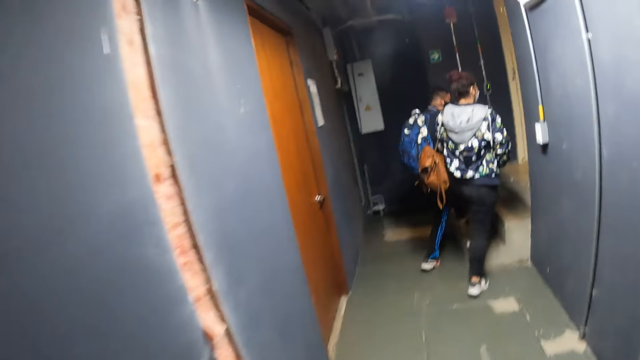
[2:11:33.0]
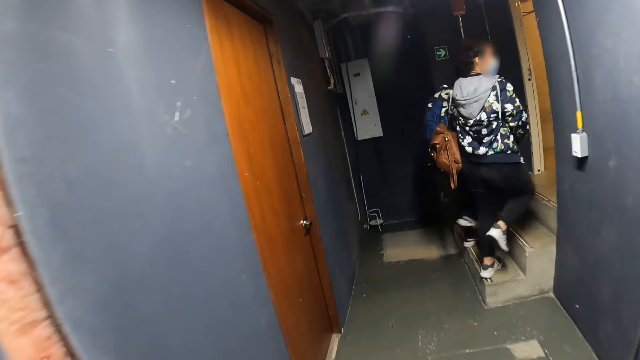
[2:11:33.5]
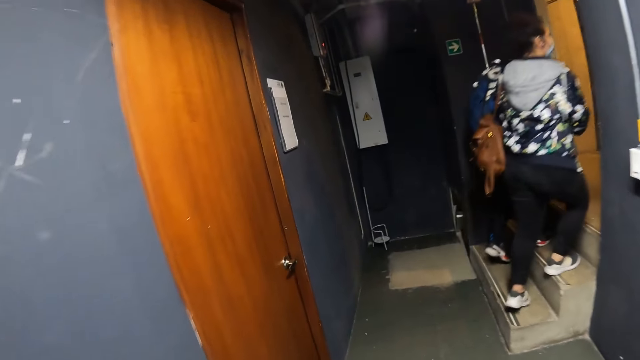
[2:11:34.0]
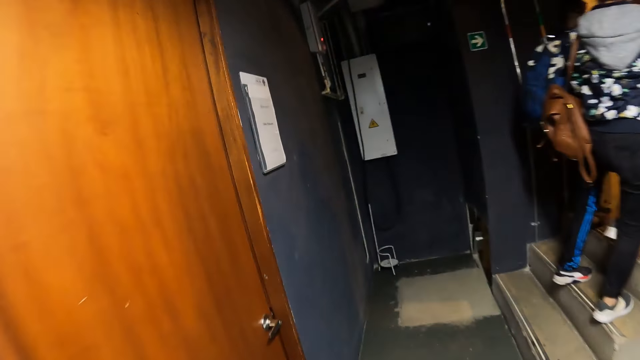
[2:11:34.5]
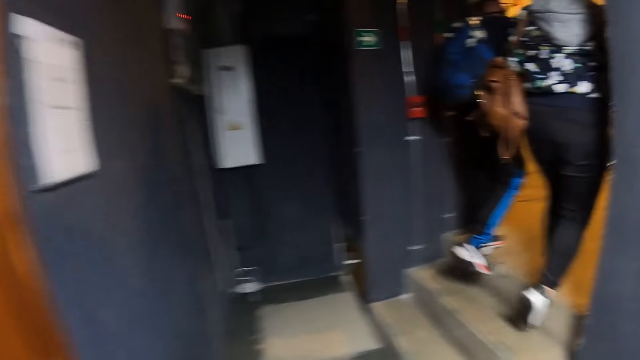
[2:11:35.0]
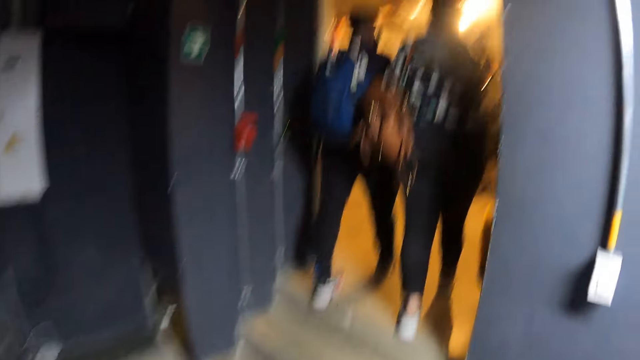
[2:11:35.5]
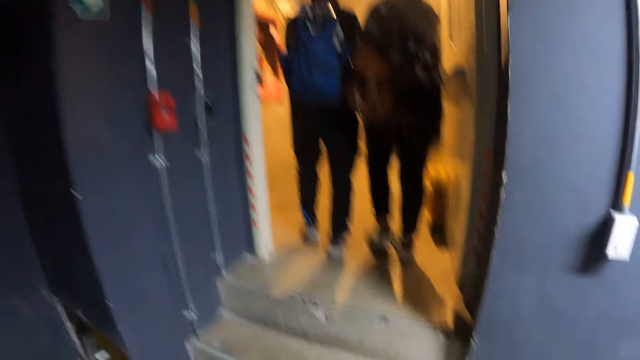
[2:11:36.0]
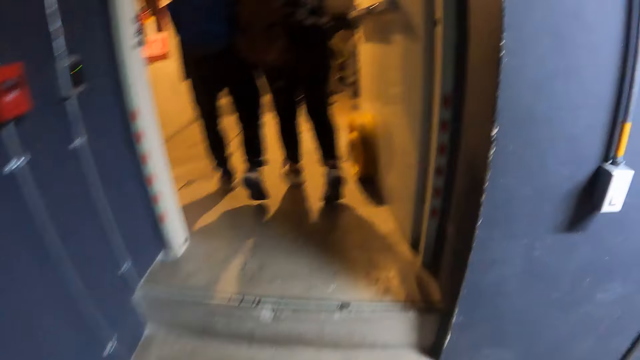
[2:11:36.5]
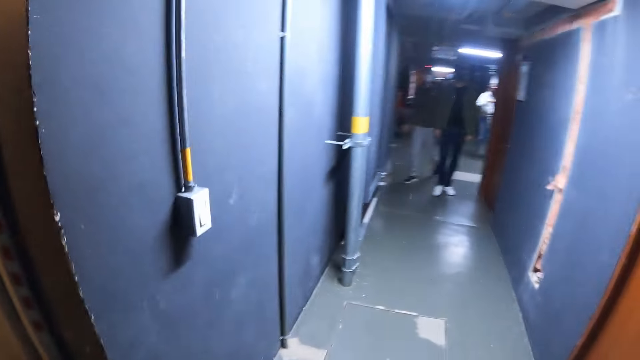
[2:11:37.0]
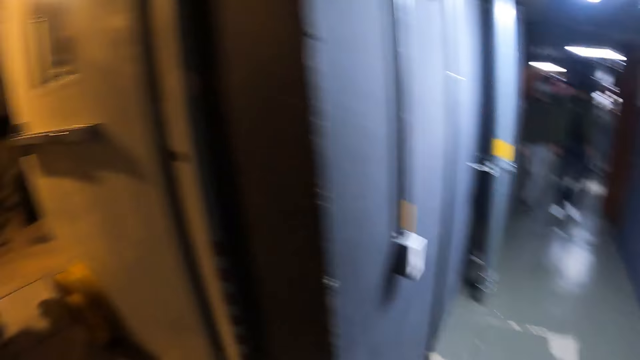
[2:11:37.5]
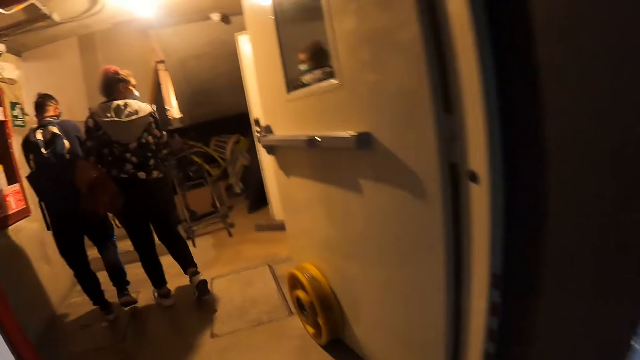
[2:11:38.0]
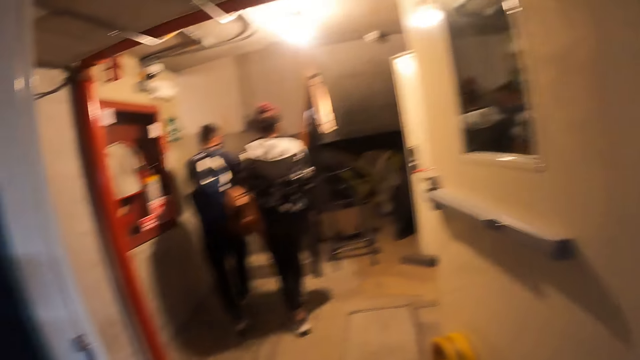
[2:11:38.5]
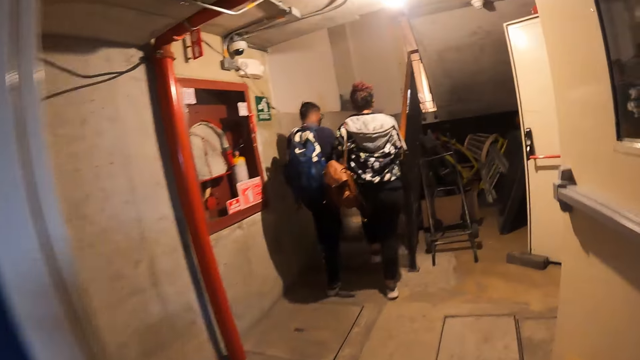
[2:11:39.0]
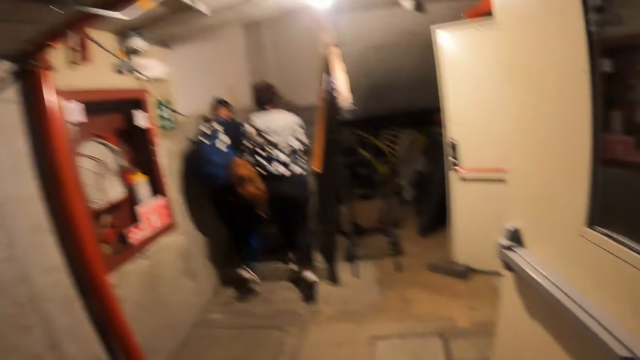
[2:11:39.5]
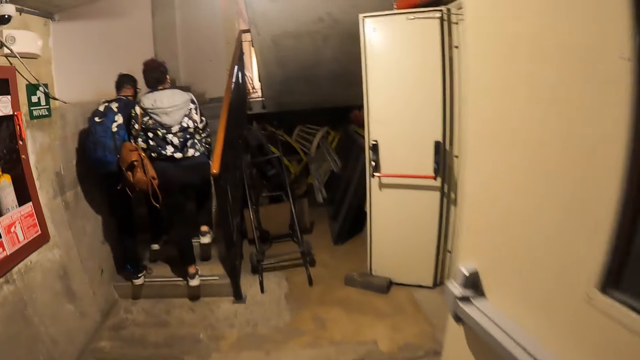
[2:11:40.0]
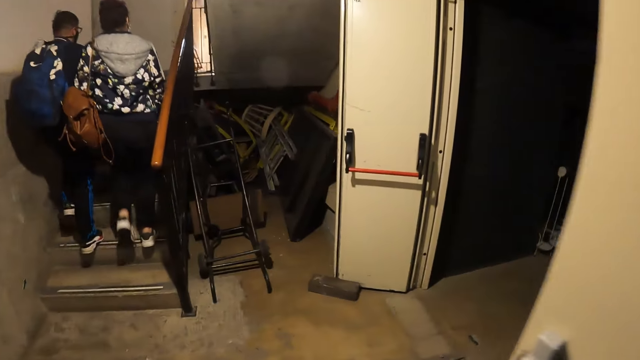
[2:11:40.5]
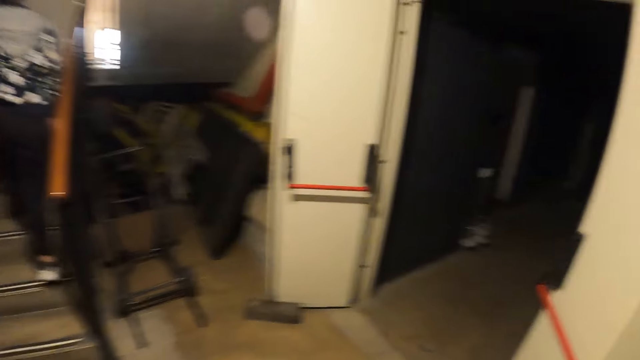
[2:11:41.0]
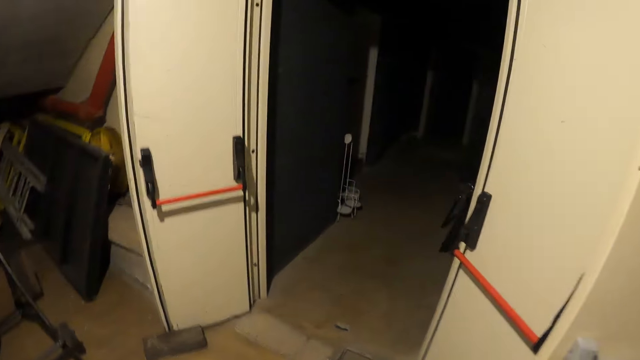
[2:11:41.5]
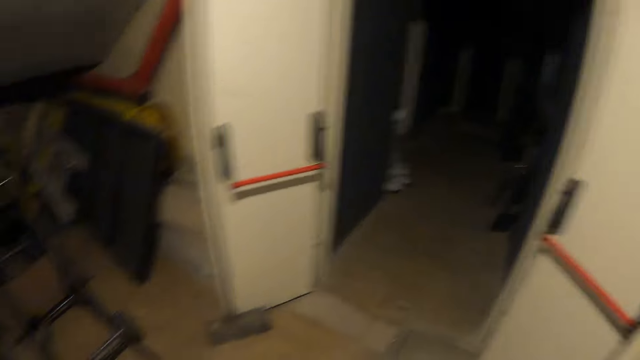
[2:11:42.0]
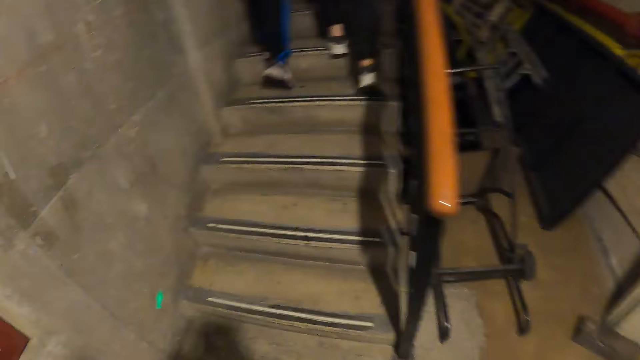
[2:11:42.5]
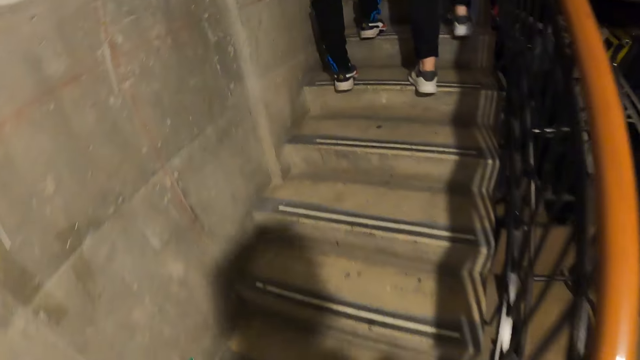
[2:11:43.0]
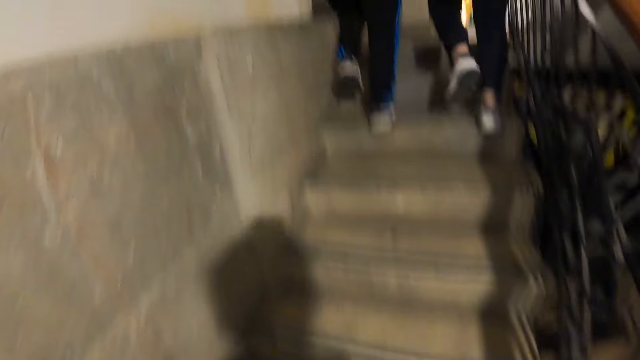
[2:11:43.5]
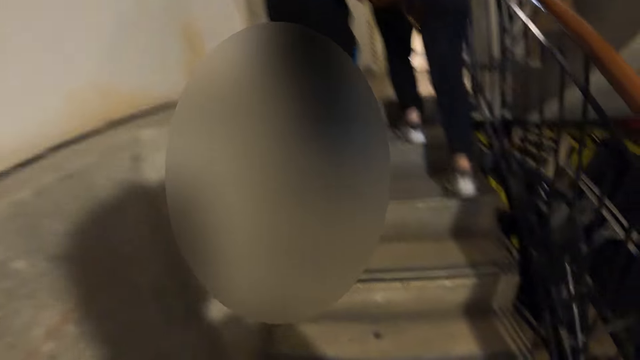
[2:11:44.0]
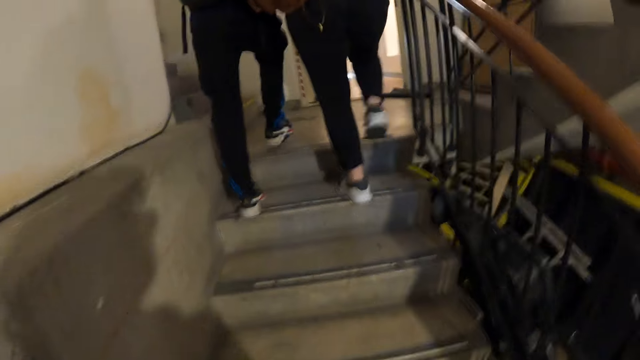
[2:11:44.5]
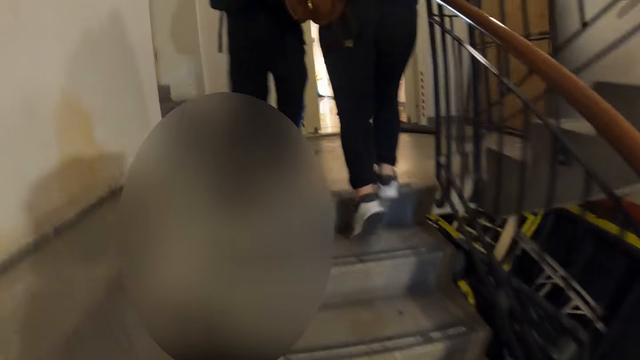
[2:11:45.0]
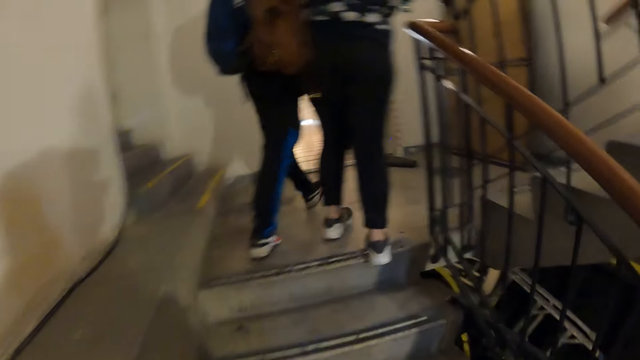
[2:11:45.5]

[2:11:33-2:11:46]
The camera wearer walks up the stairs. They walk on the hallway. They look around. They walk up the stairs.

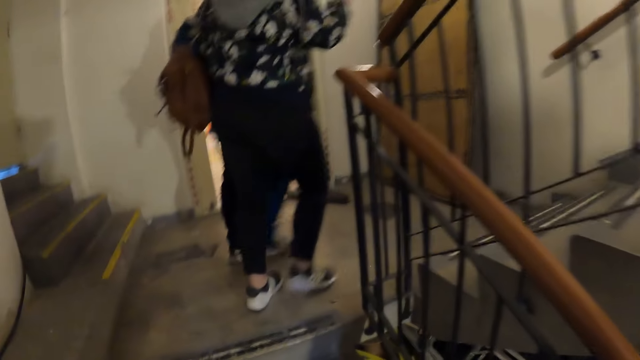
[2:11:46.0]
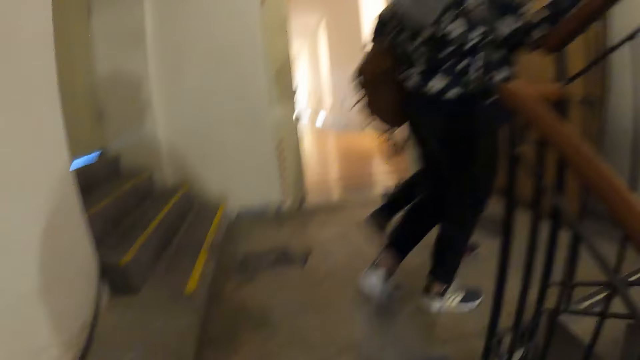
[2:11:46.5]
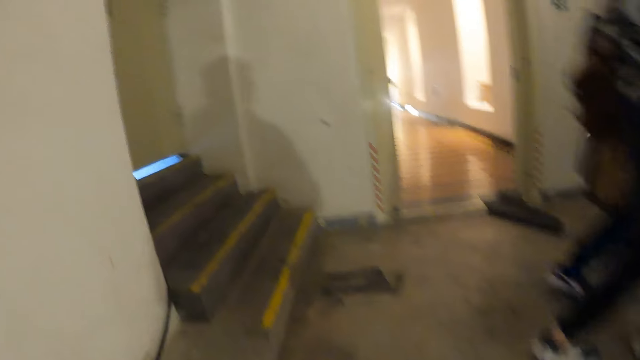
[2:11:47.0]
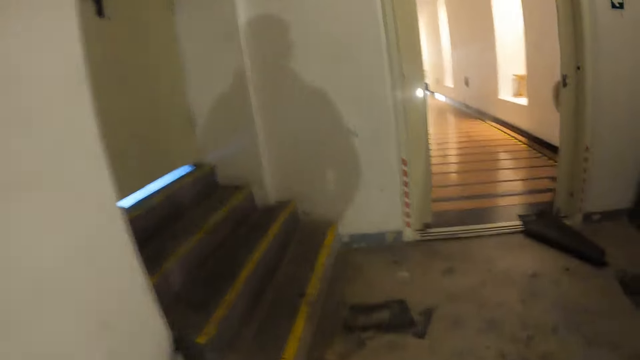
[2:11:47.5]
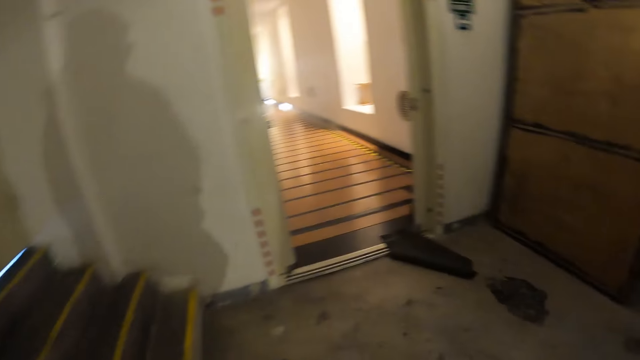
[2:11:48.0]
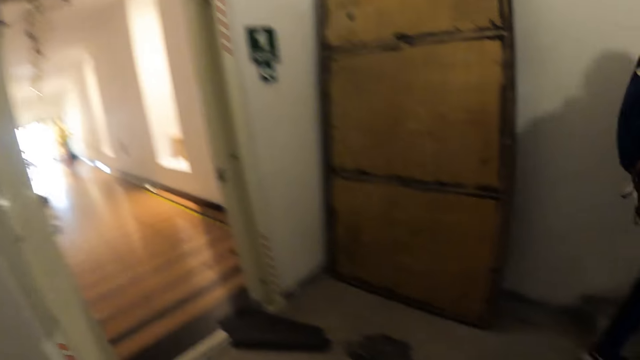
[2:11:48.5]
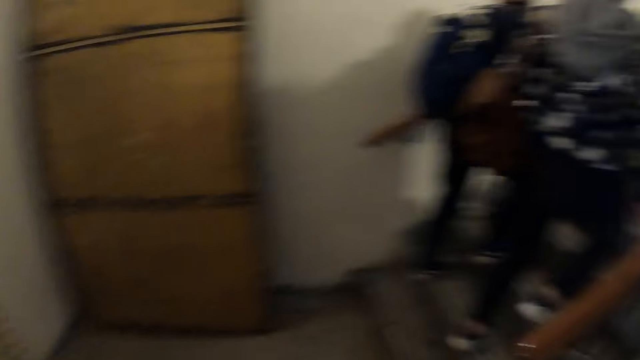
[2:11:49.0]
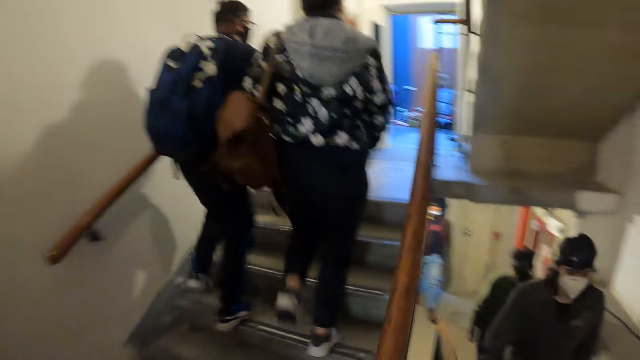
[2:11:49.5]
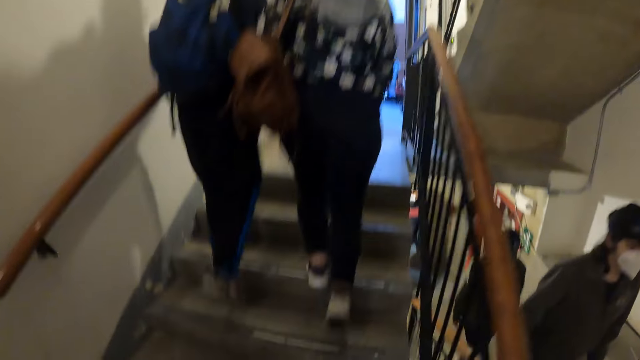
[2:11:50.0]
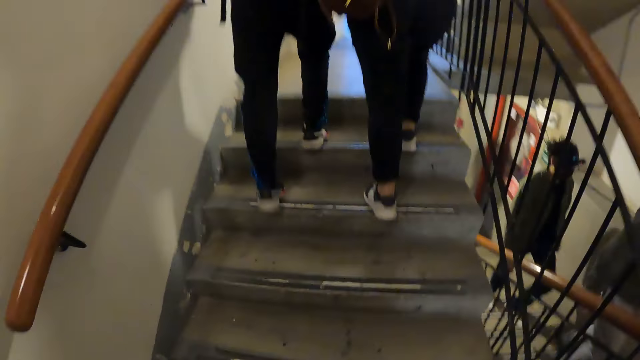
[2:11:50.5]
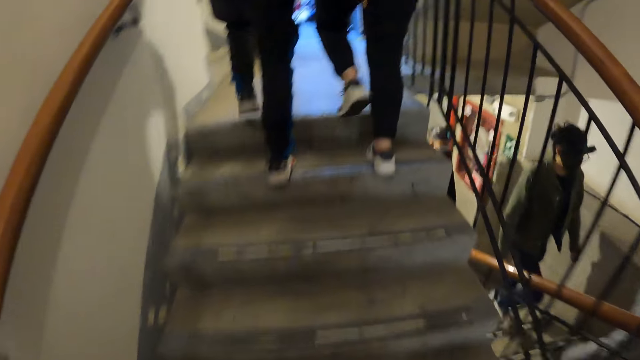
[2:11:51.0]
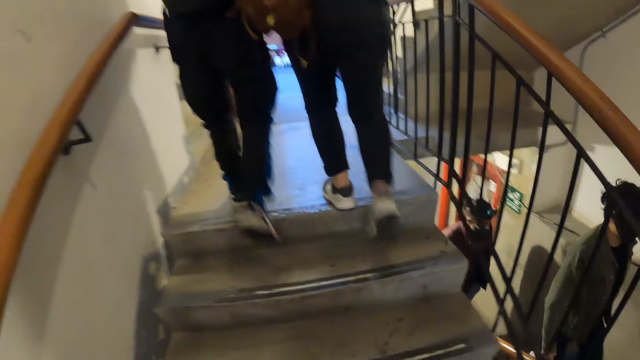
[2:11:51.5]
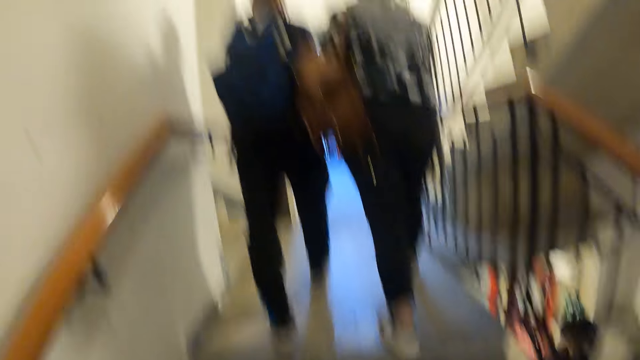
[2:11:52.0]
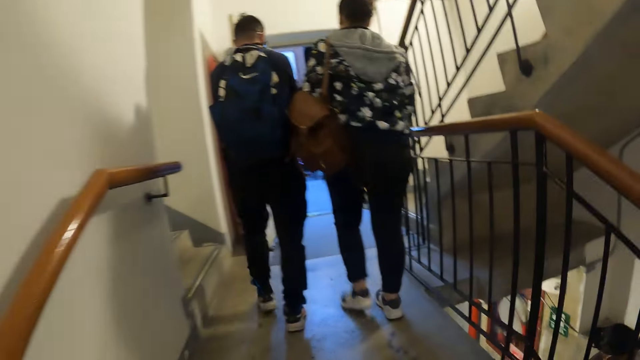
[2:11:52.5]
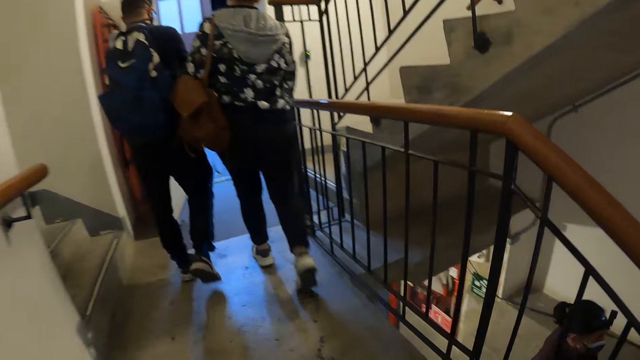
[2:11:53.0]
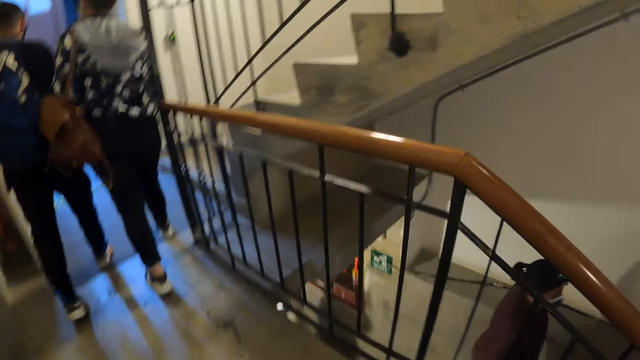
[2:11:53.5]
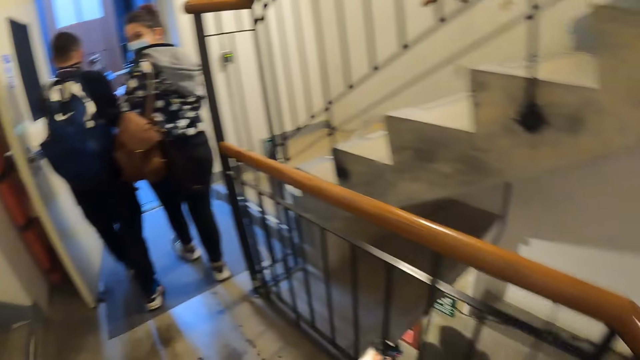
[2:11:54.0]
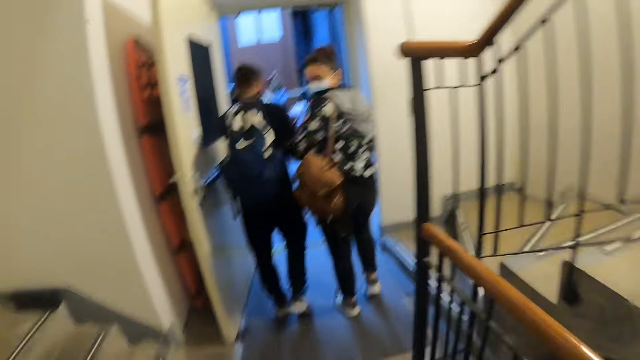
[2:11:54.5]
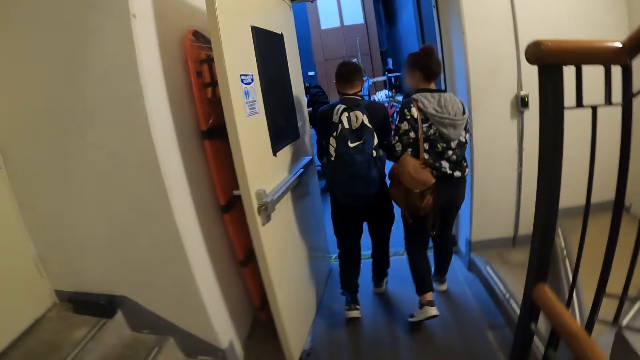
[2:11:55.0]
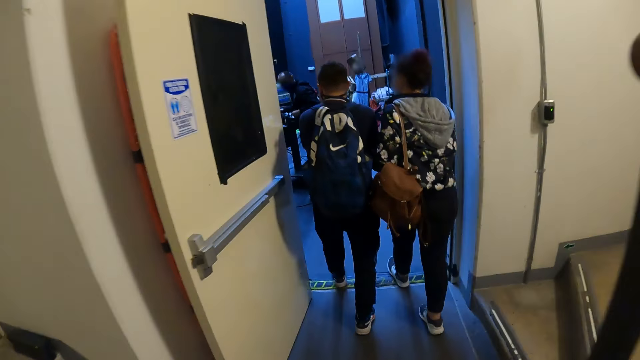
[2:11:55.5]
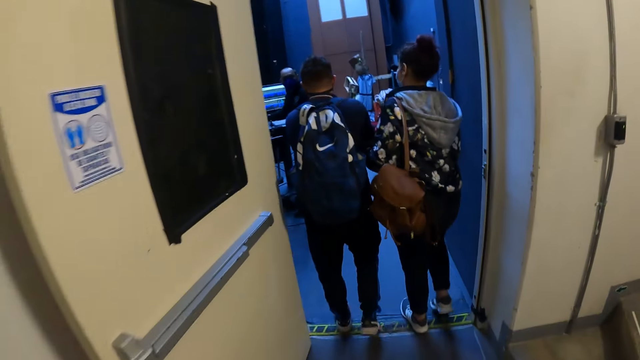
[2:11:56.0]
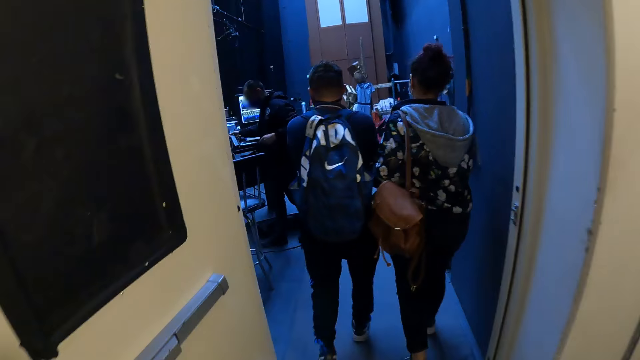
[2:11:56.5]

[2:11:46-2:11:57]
The camera wearer walks on the hallway. They walk up the stairs. They walk on the hallway.
